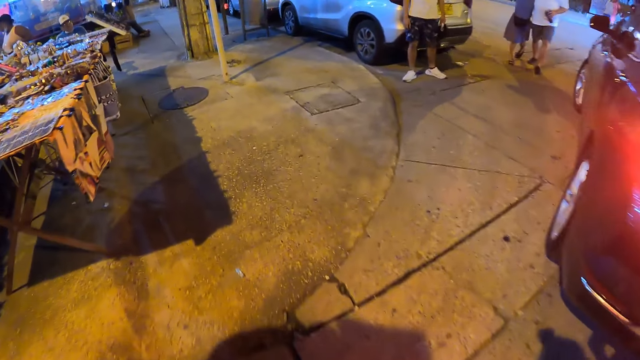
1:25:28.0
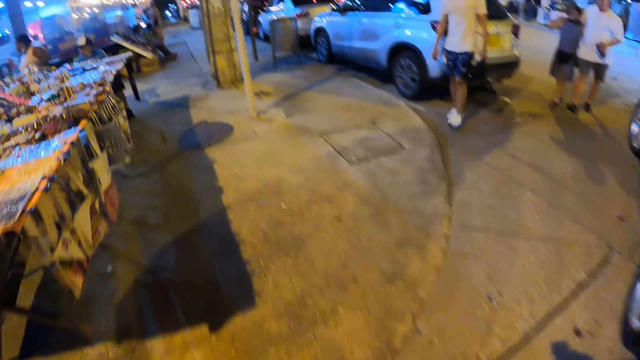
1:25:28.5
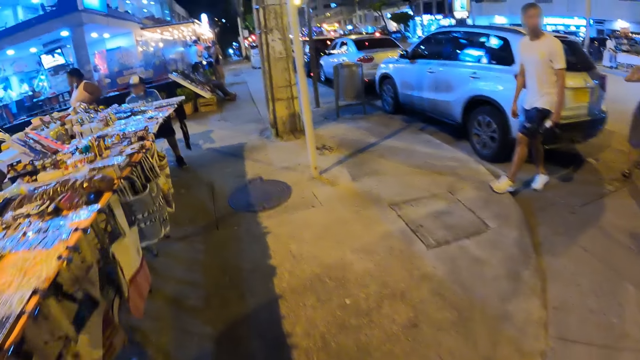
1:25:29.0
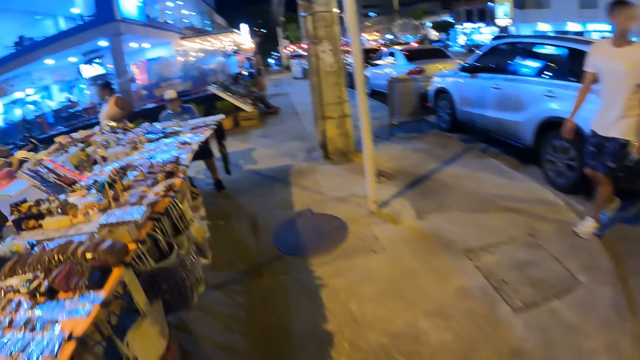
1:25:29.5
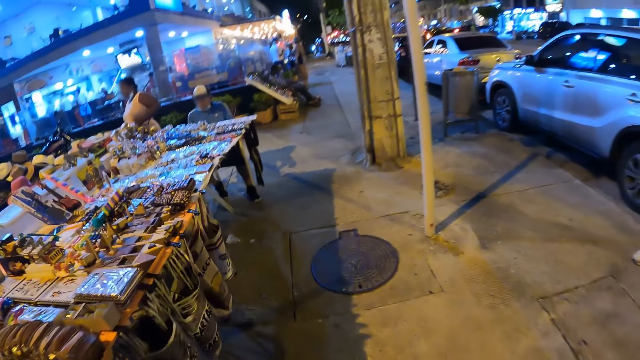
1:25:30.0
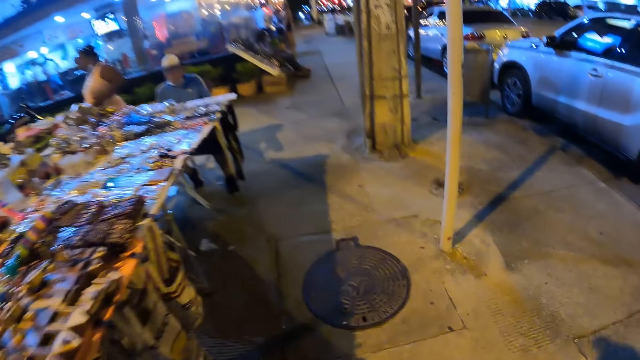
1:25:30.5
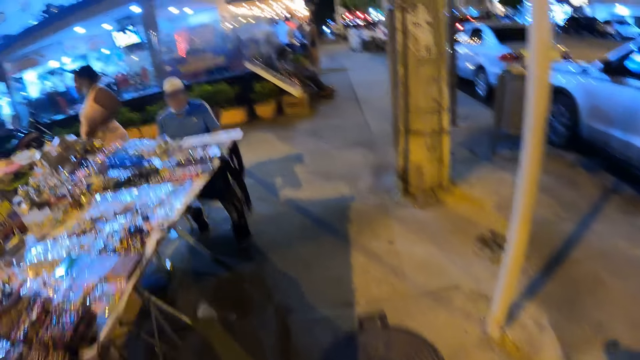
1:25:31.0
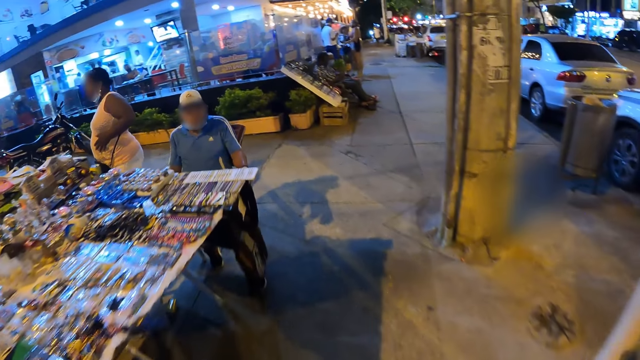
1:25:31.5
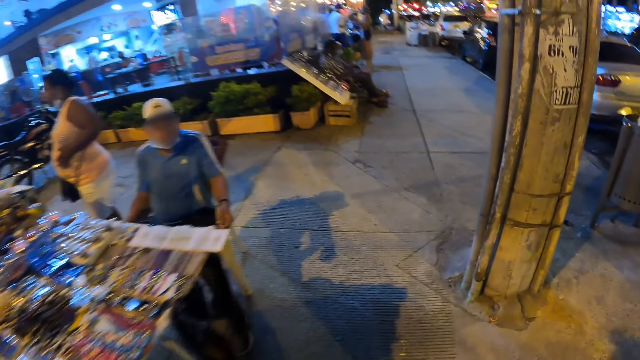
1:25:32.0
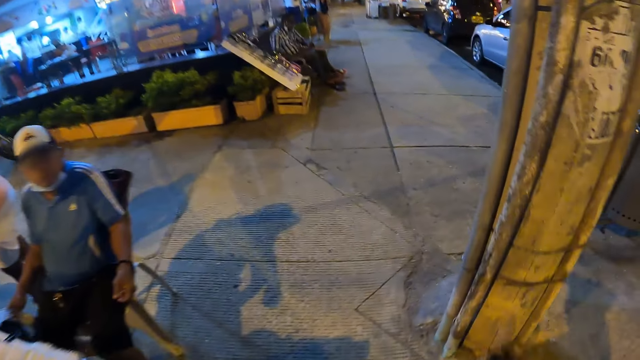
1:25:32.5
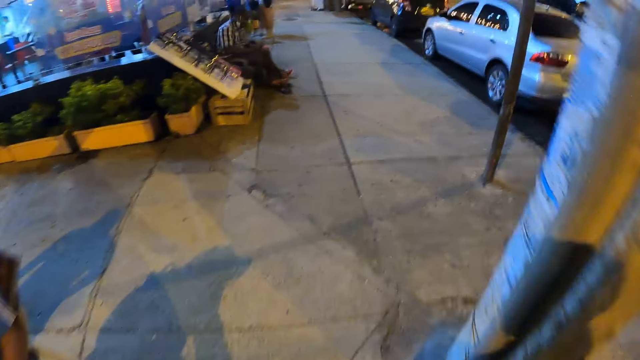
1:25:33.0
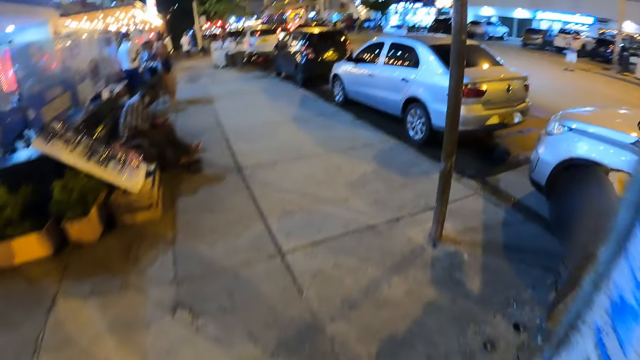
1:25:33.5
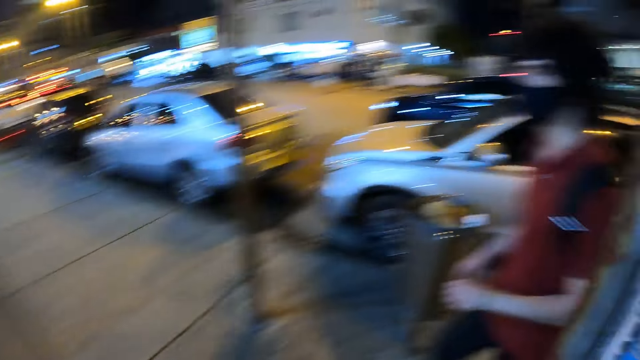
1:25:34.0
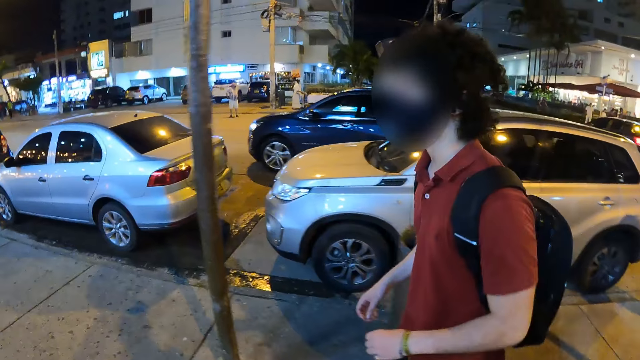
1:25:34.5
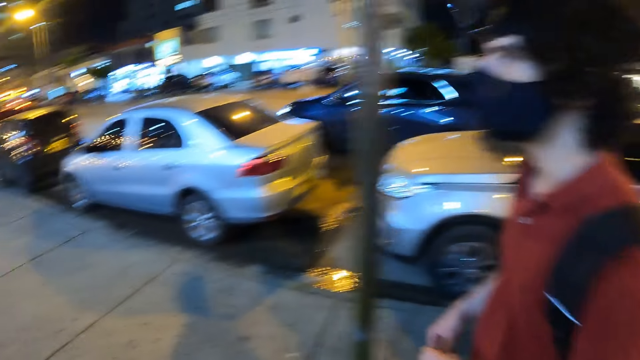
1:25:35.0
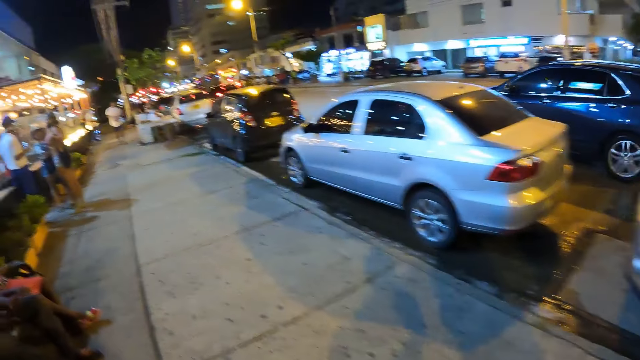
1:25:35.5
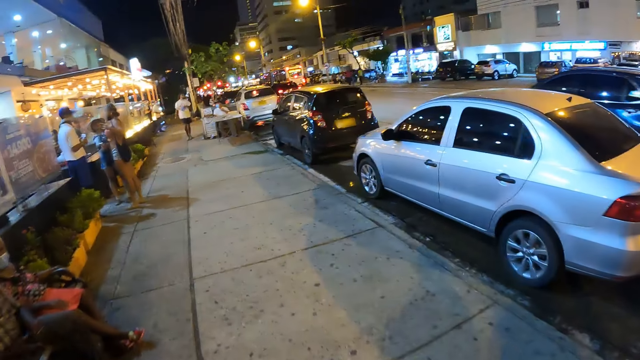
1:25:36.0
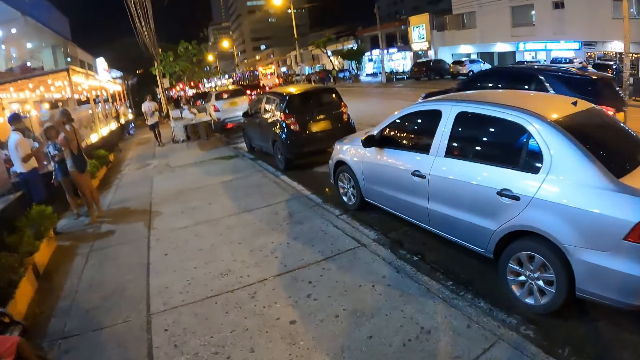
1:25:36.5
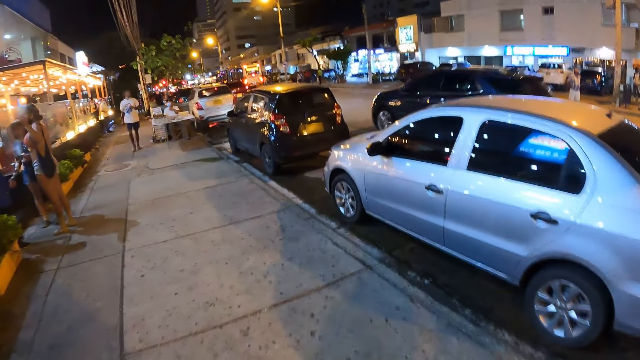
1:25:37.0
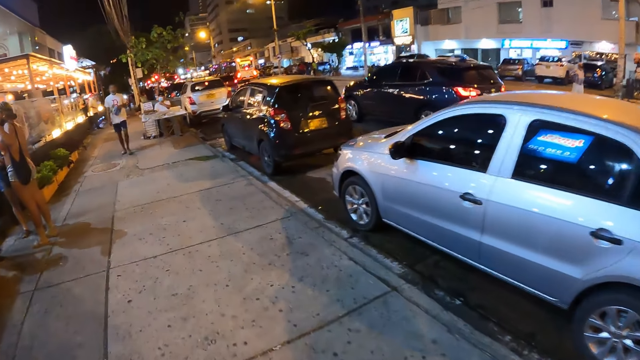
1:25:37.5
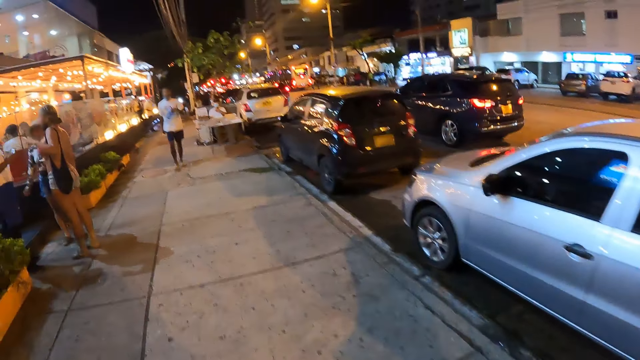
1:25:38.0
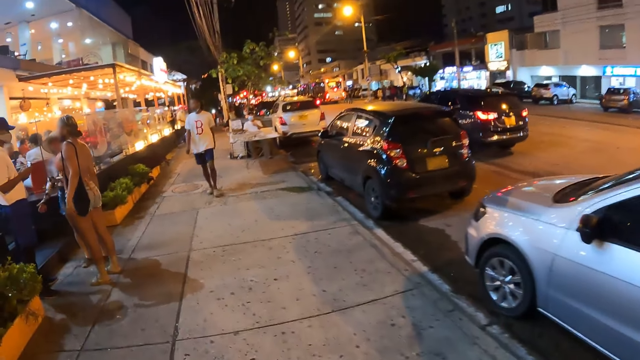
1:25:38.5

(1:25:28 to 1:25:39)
The camera wearer walks along the path. A man walks along the path. The camera wearer walks along the path.

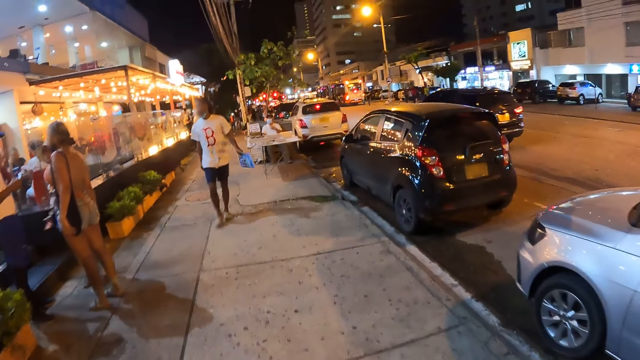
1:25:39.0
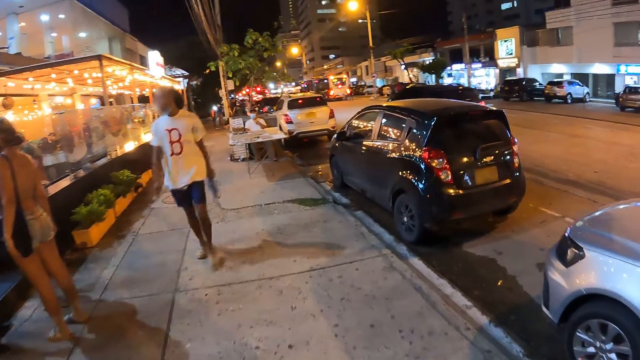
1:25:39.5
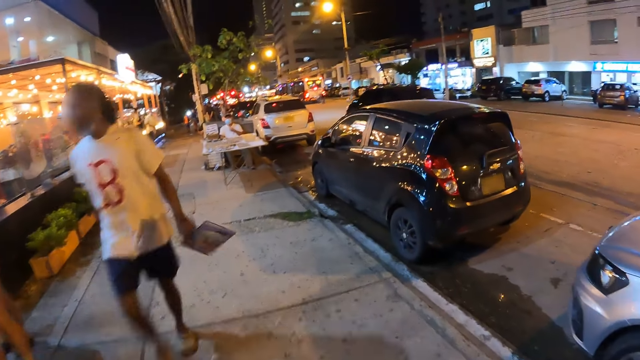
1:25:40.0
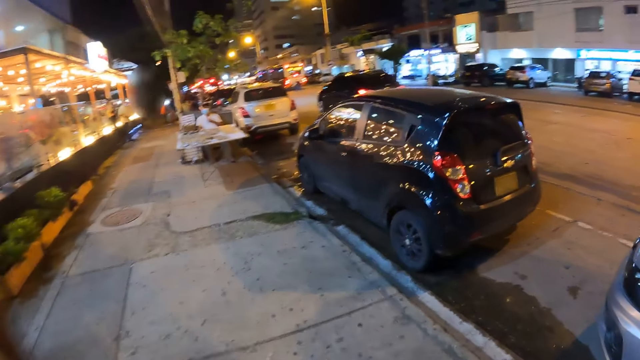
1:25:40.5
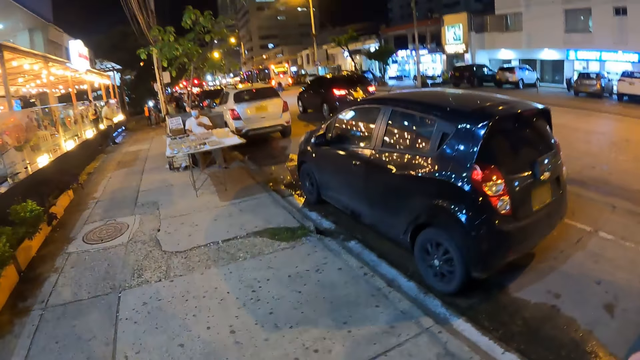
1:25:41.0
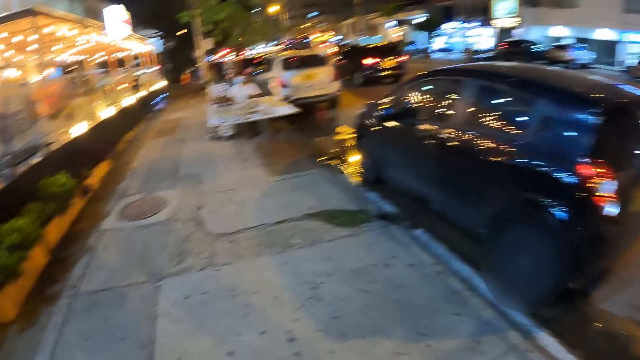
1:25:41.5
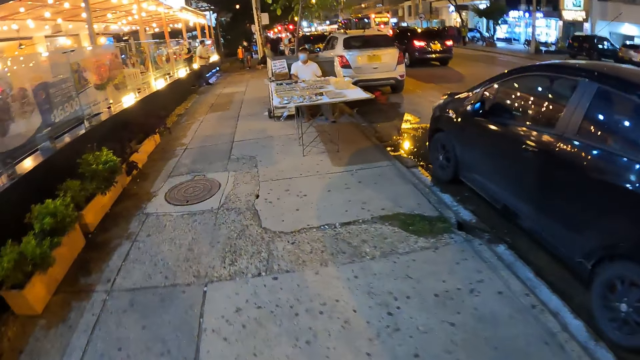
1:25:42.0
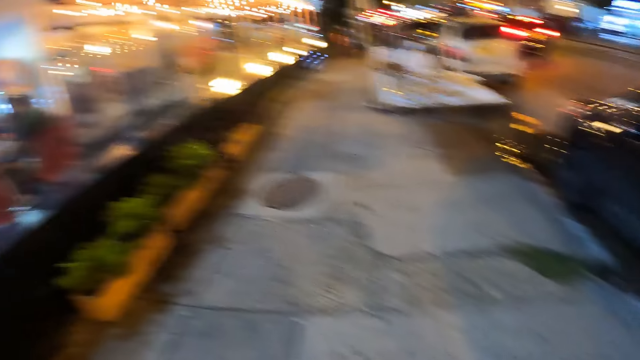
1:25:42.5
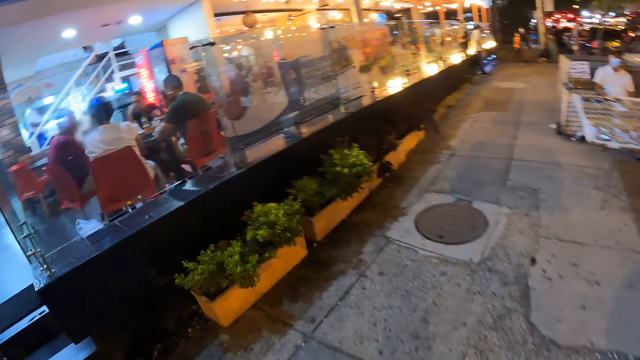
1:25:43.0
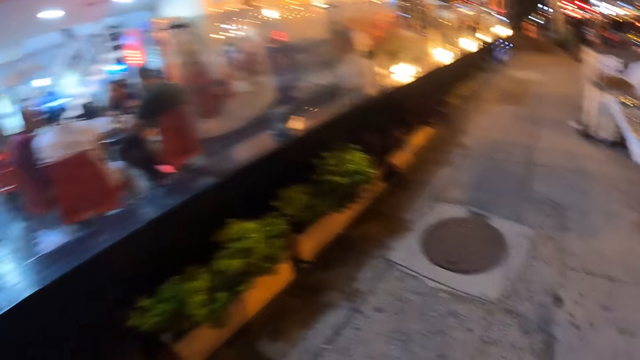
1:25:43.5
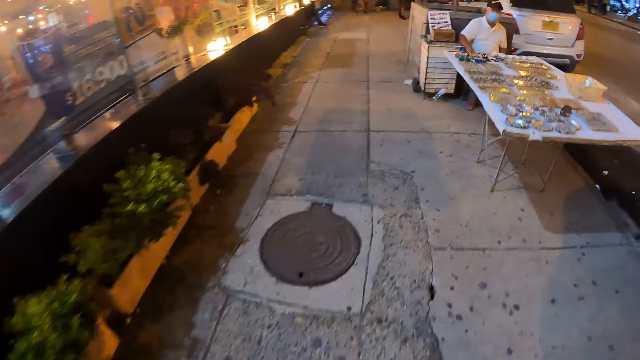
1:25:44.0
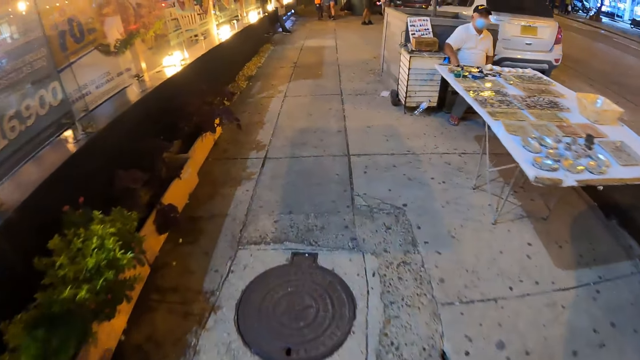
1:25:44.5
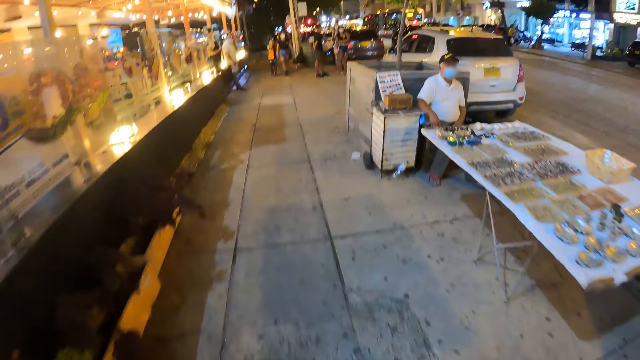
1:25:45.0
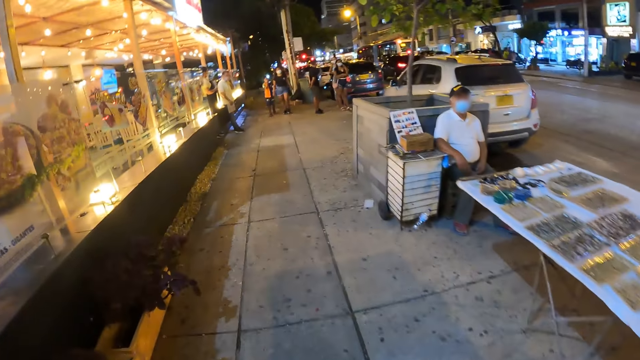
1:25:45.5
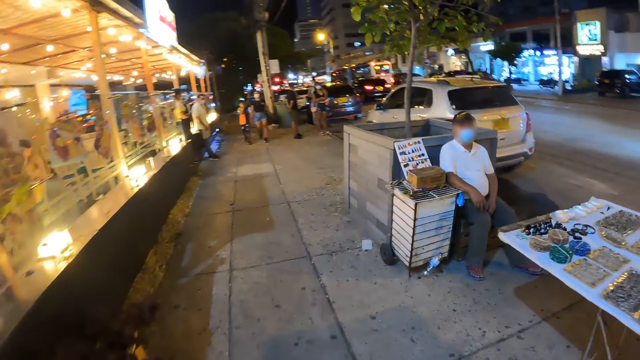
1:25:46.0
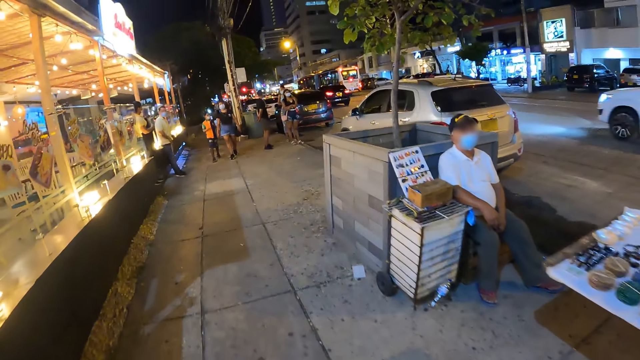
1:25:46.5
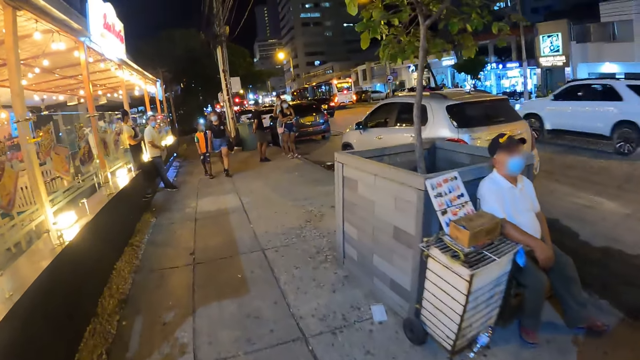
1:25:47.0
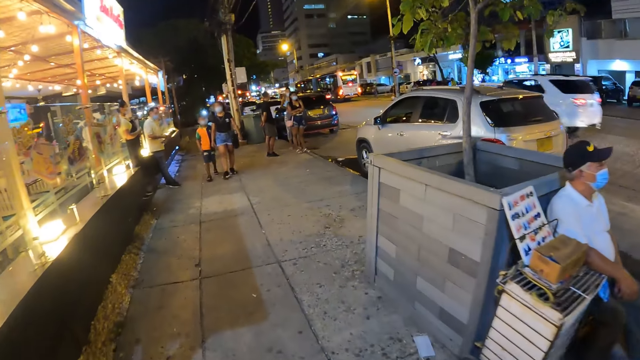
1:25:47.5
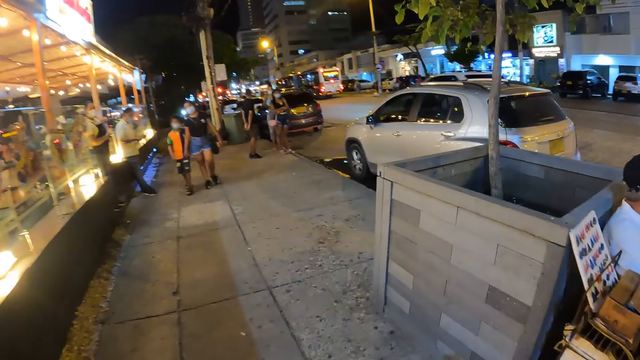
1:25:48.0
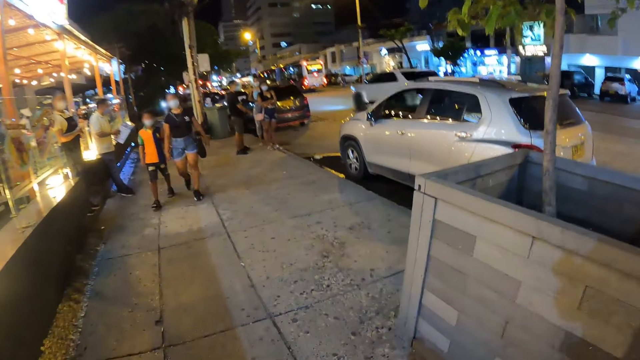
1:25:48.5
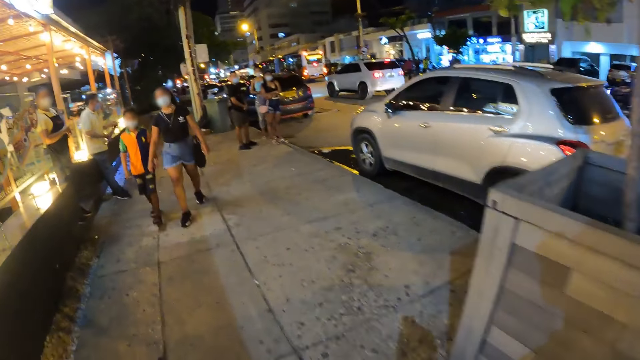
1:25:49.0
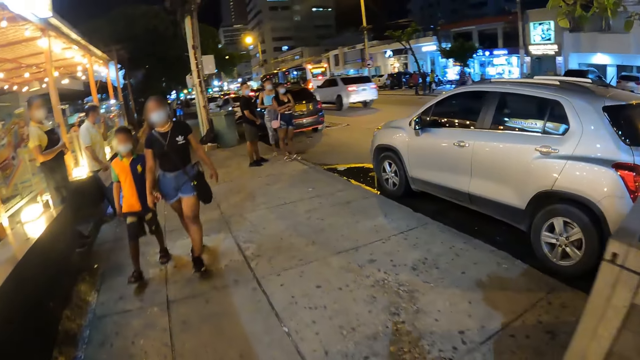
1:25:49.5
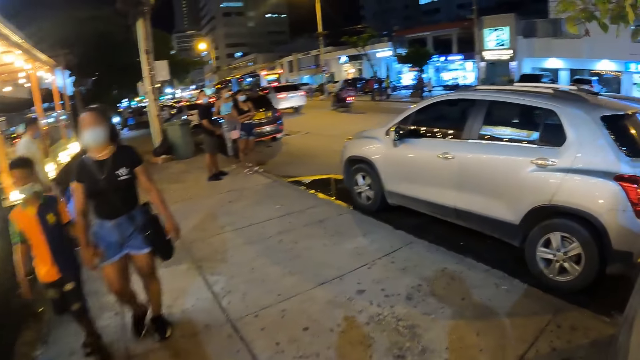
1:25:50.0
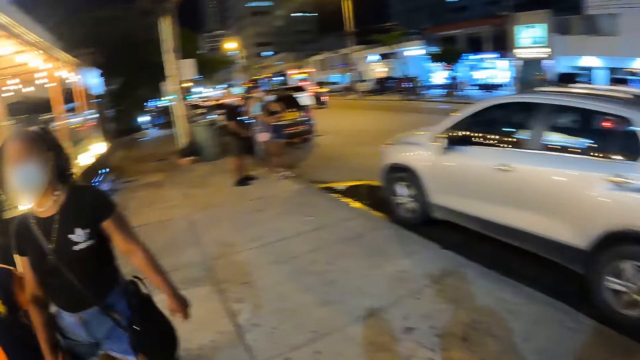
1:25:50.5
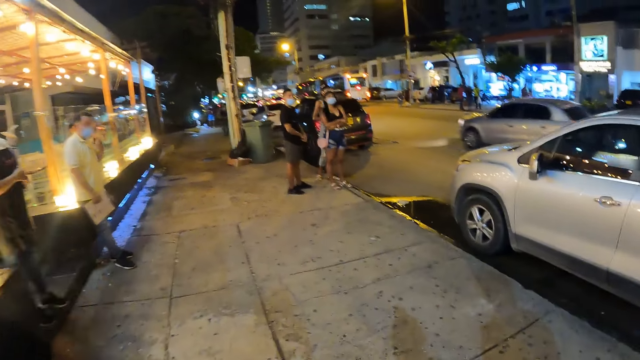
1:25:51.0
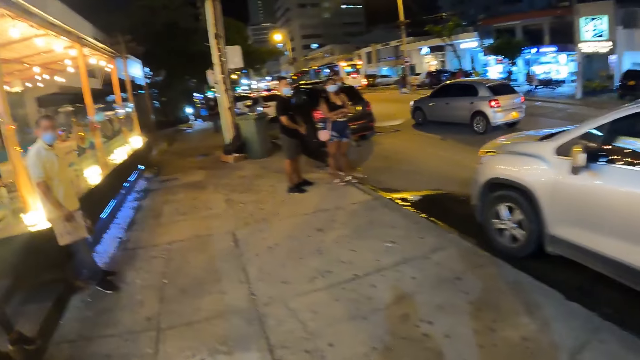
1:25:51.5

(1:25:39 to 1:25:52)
A man walks past the camera wearer. The camera wearer looks in front. They walk past a woman and a boy.
